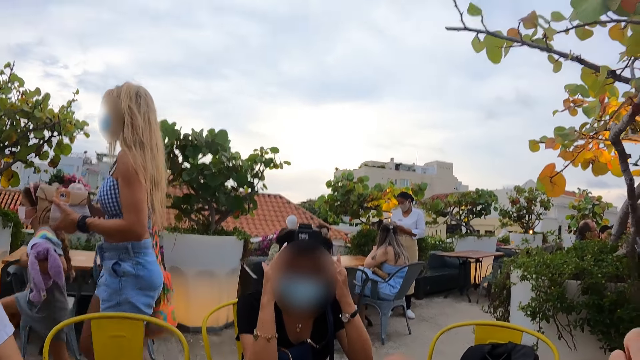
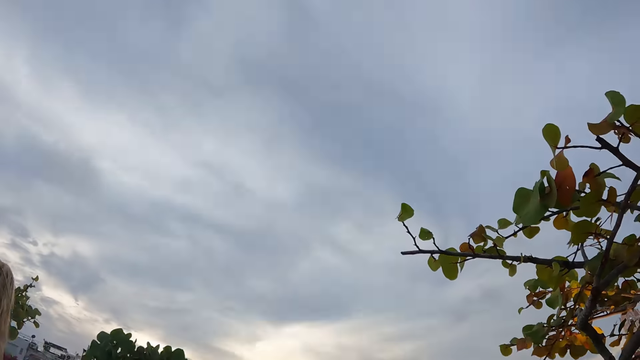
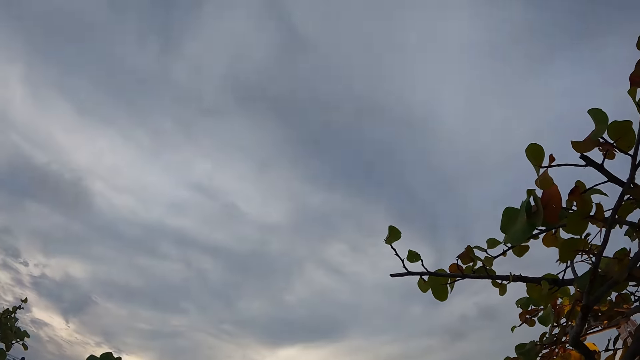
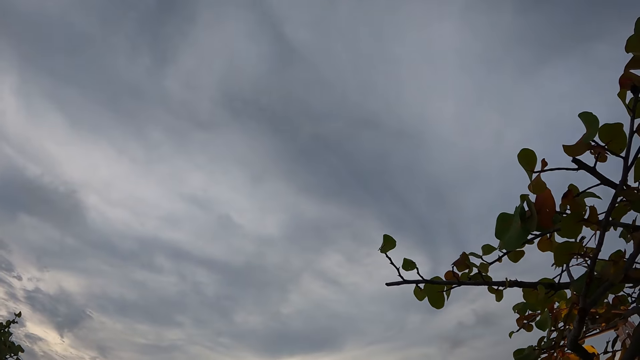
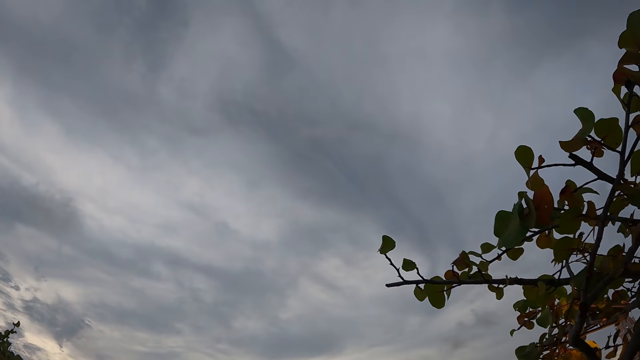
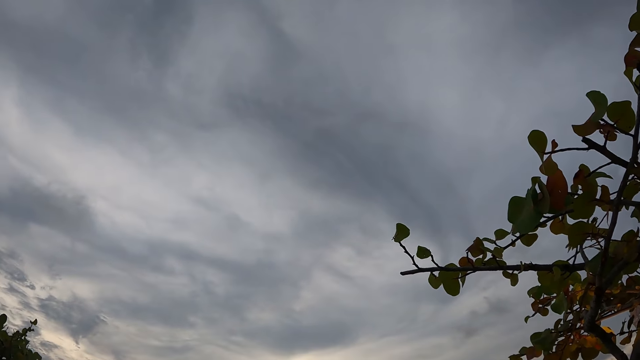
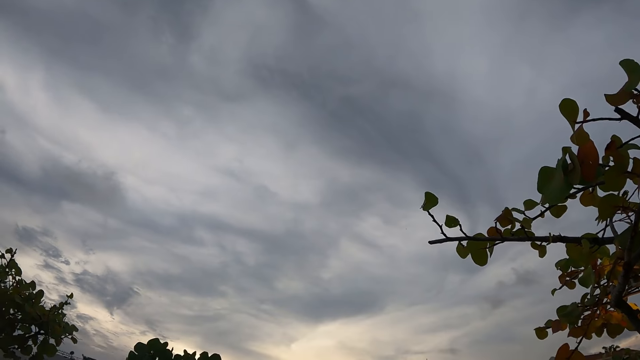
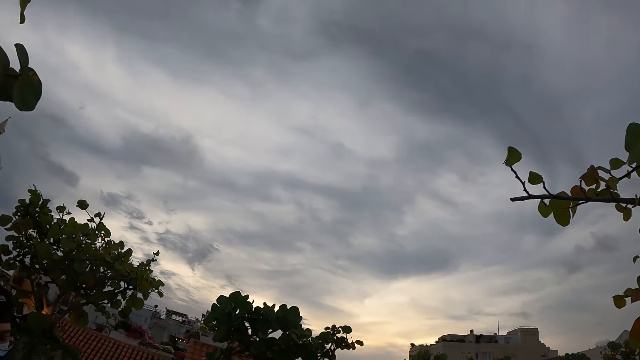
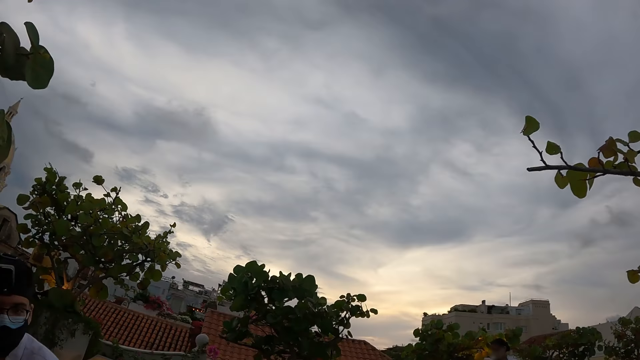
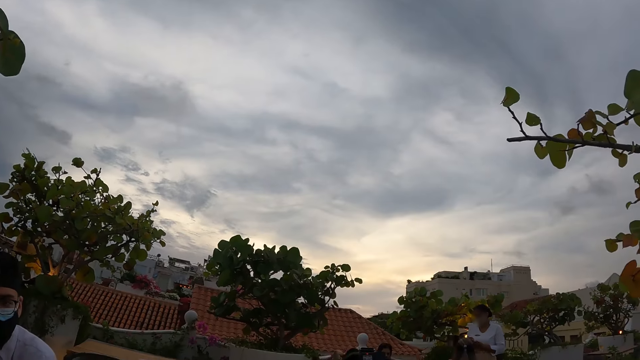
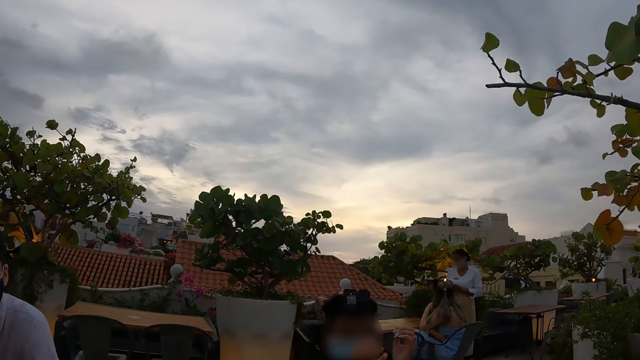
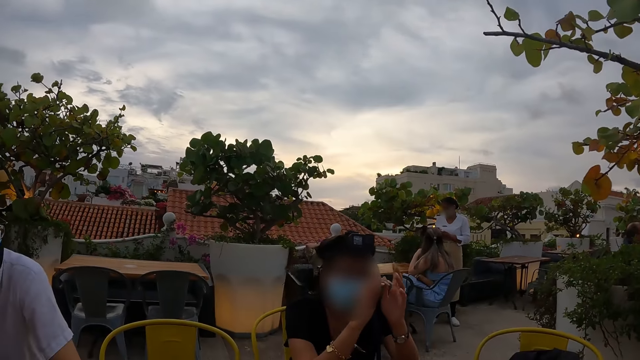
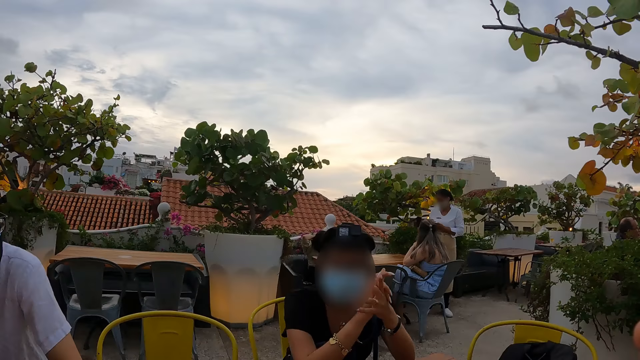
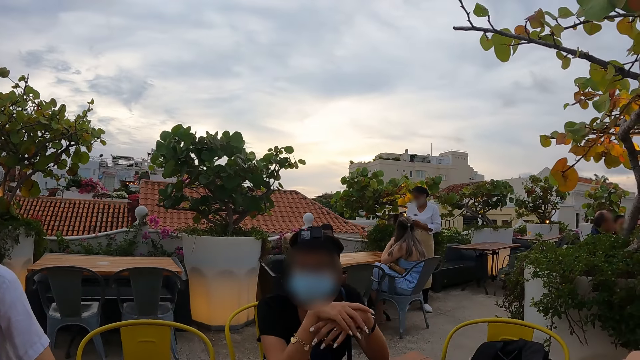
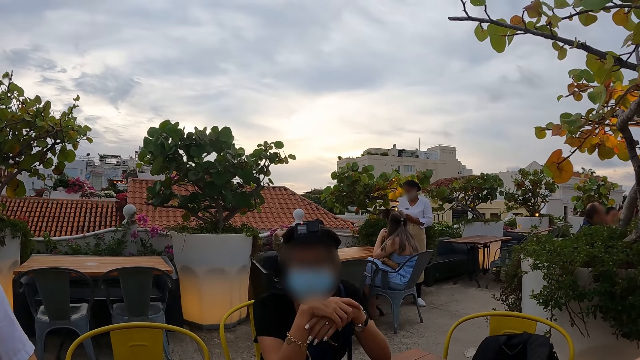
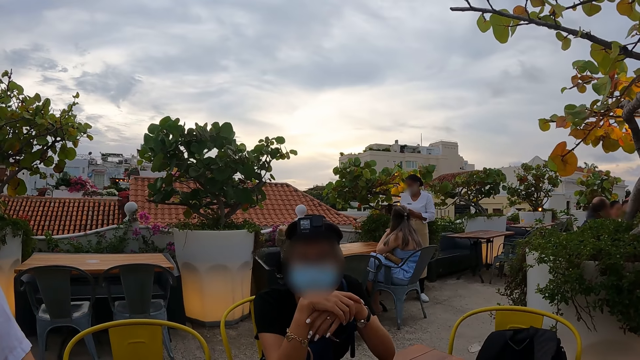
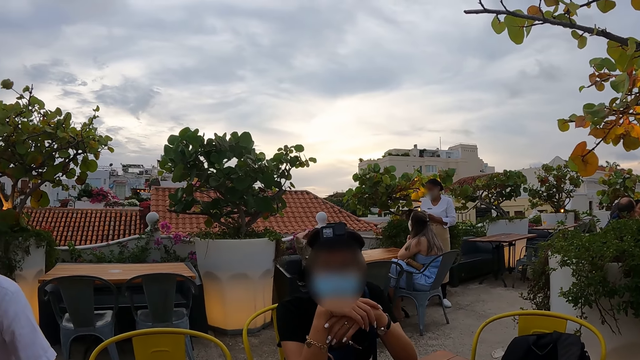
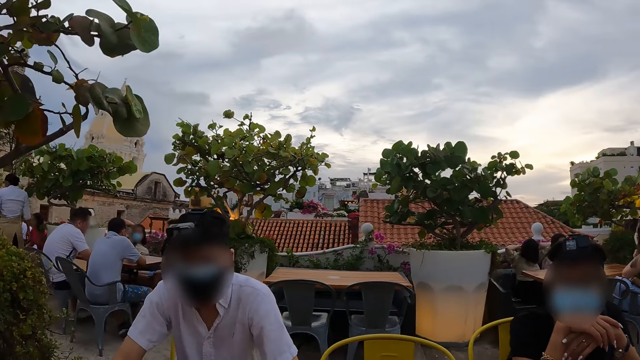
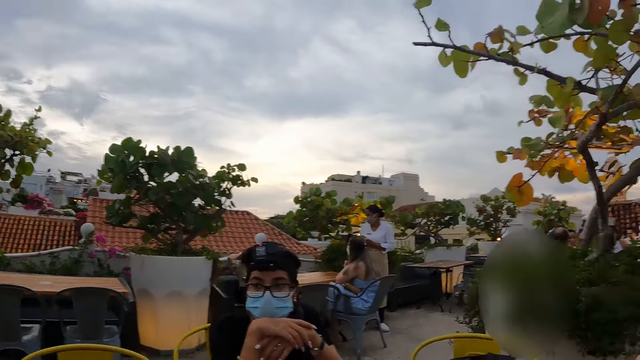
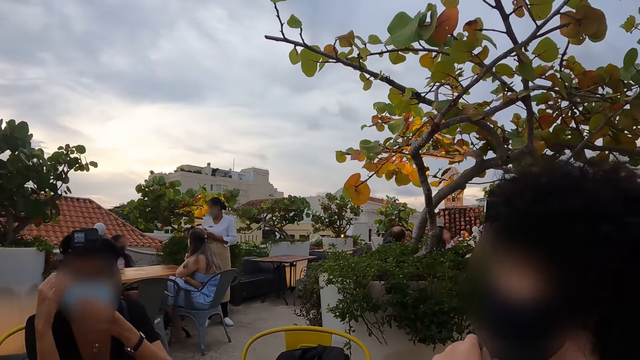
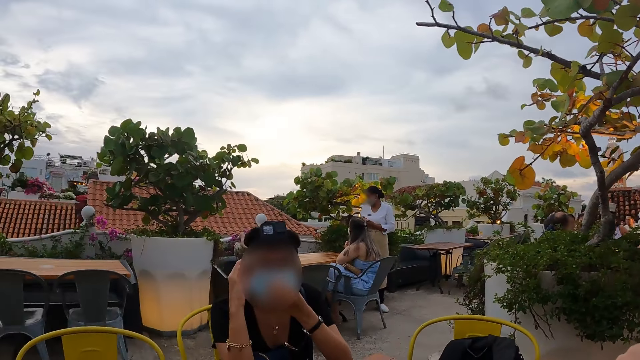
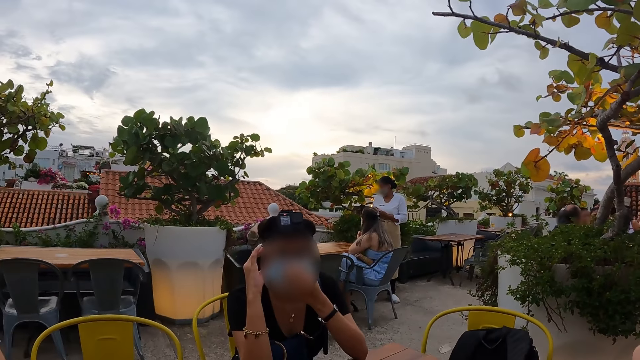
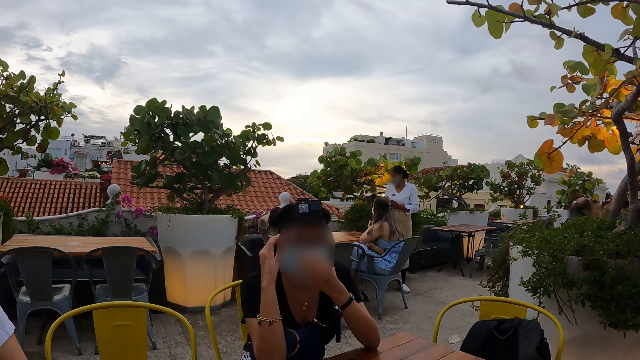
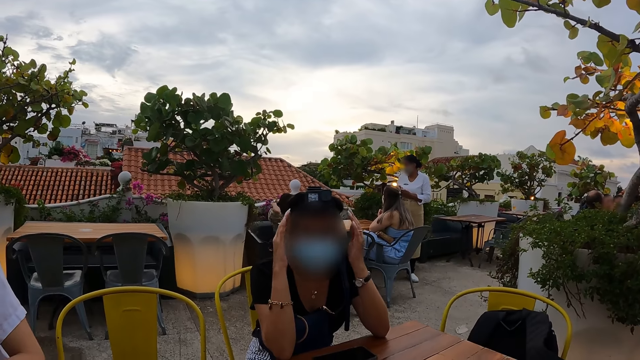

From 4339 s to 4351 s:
The camera wearer looks at the sky. They point a finger. They look at a man and a woman.

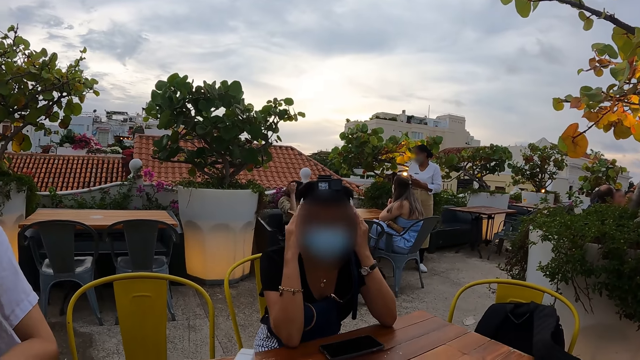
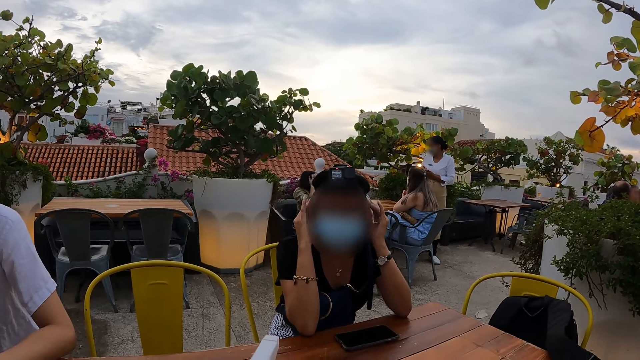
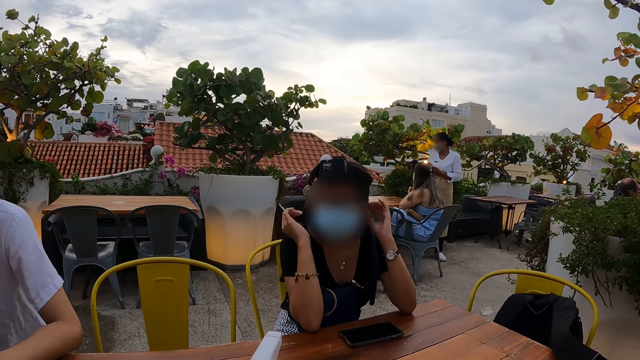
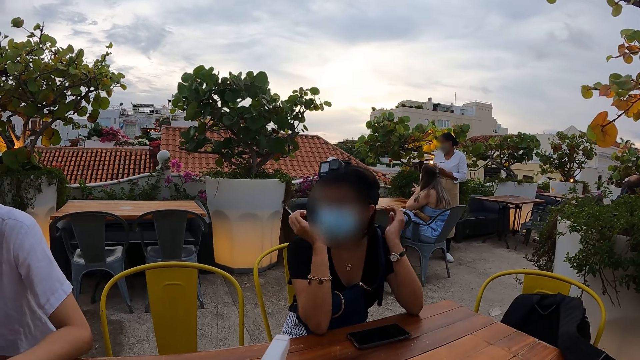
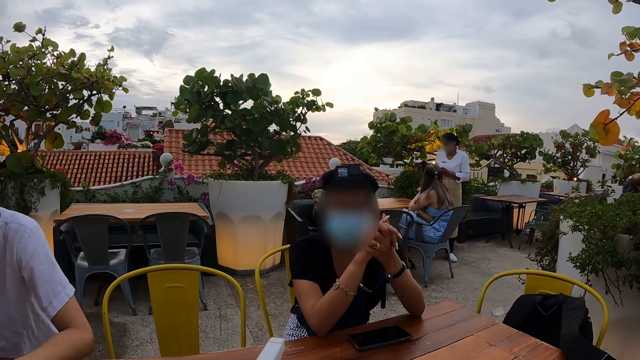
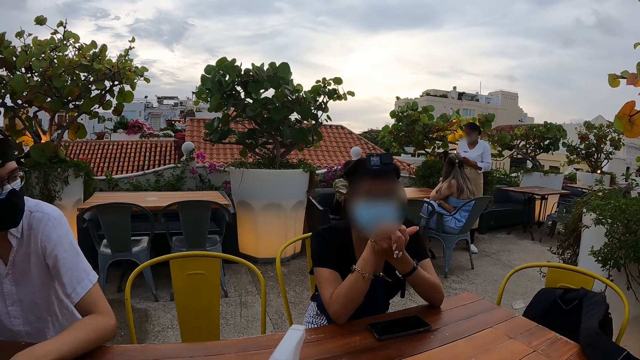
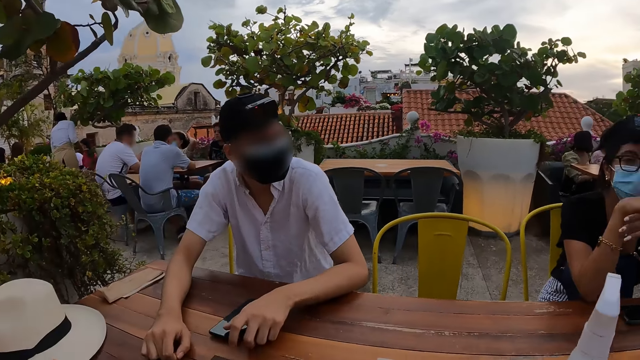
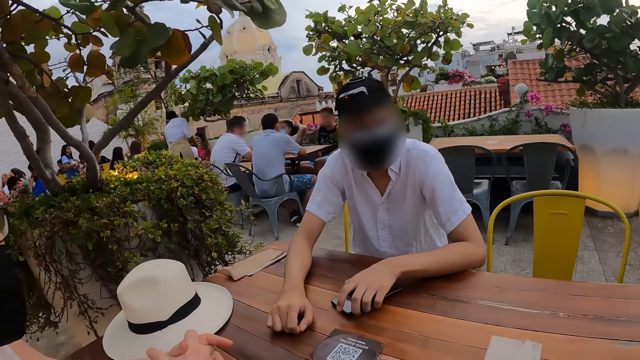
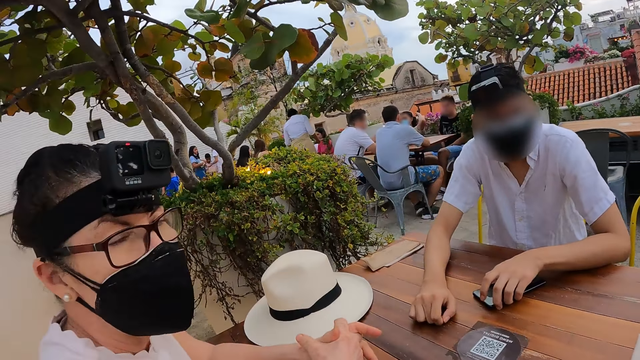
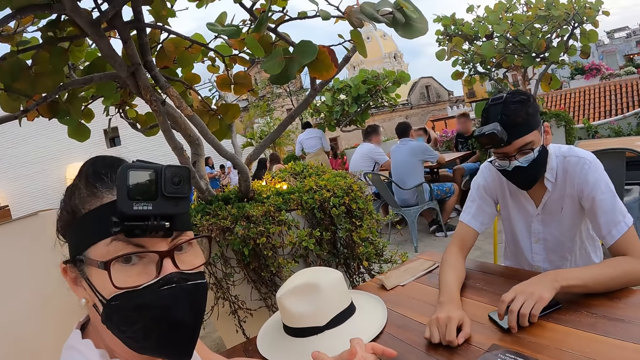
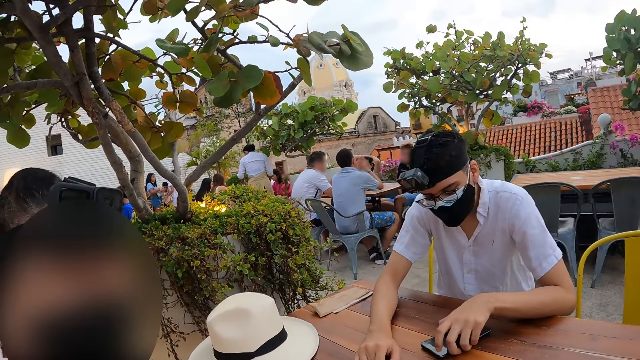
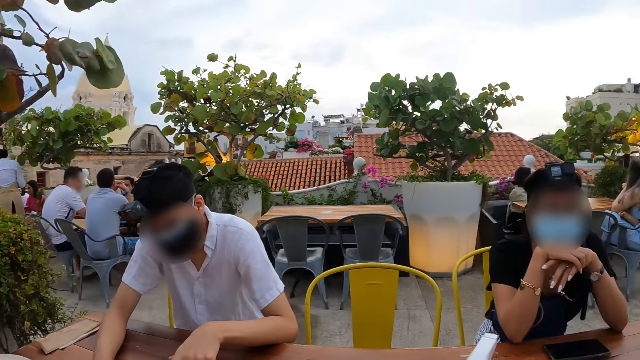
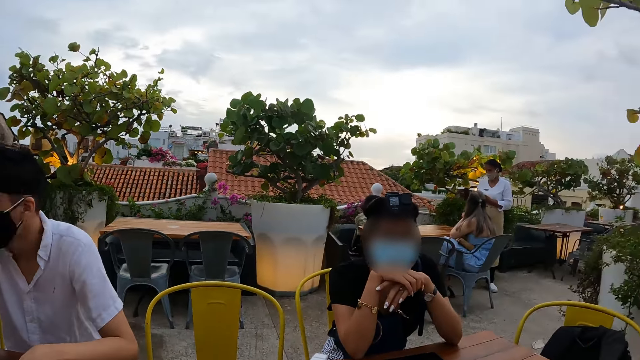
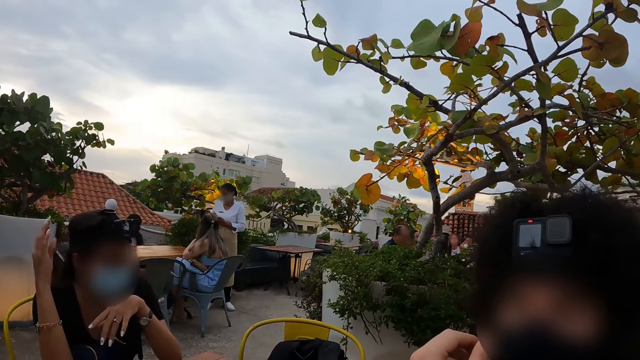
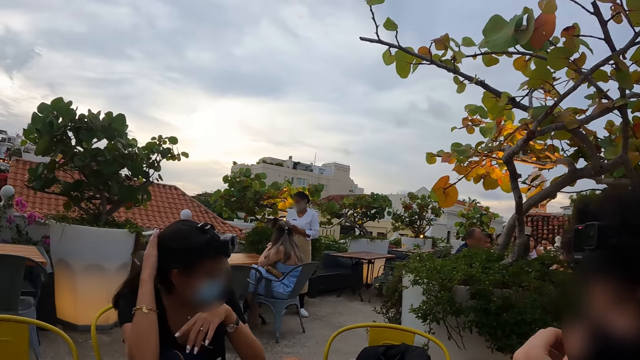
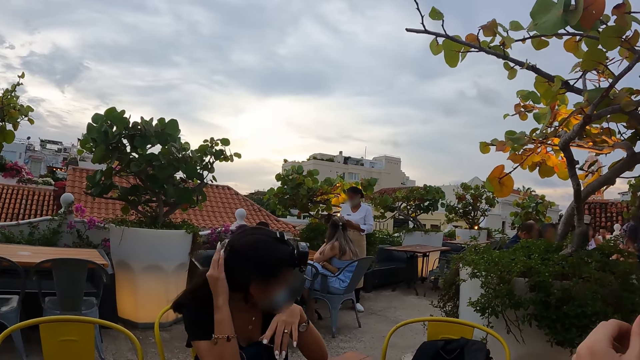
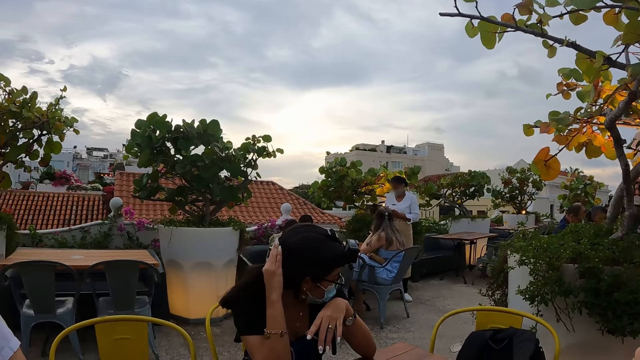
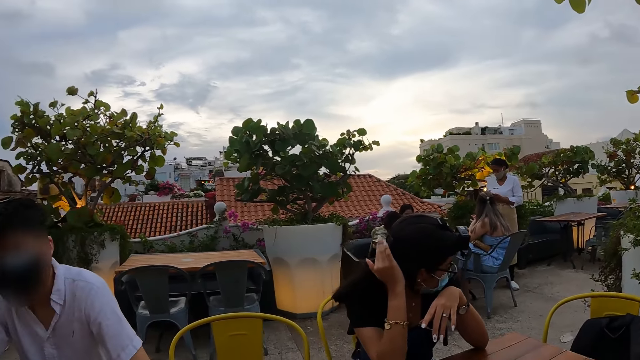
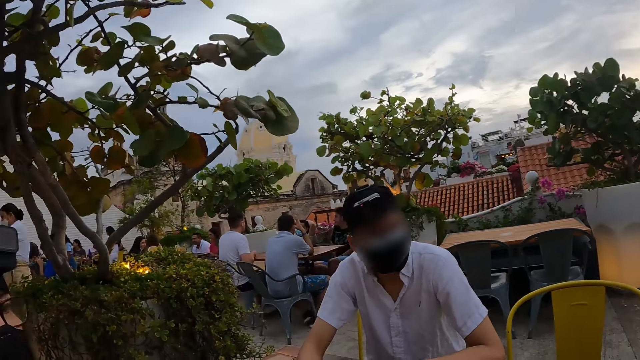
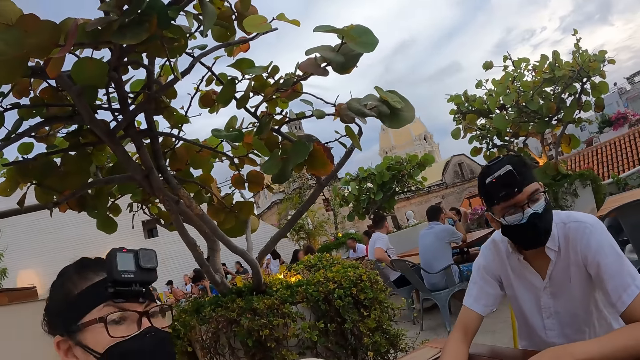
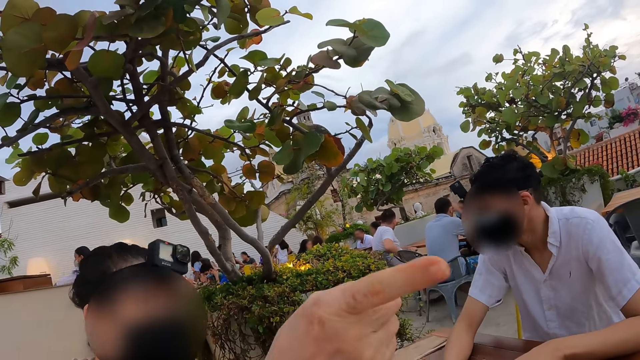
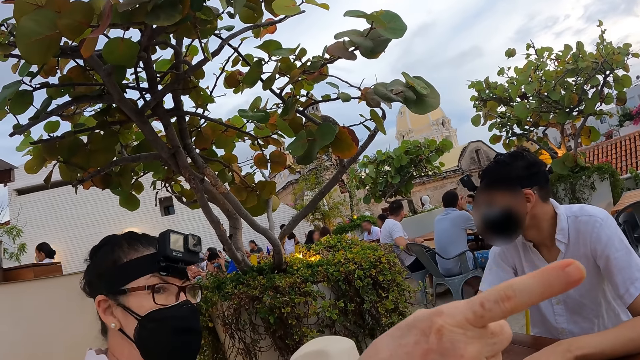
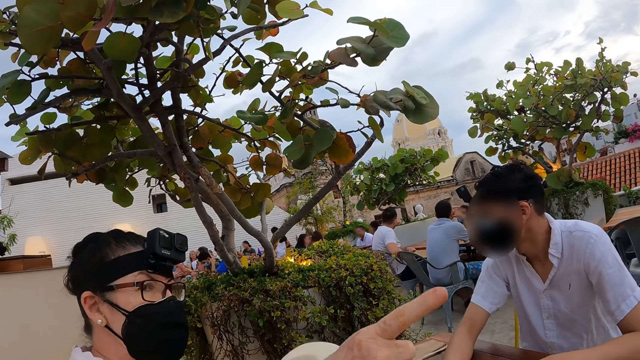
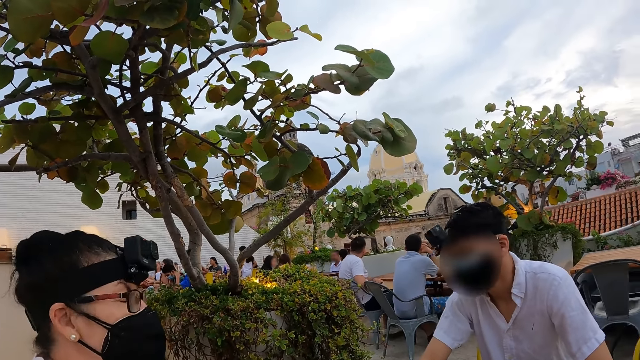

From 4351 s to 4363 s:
The camera wearer interacts with a woman and talks to the woman on the table. They look at another woman and talk to the other woman on the table. They look around. The other woman points a finger.
